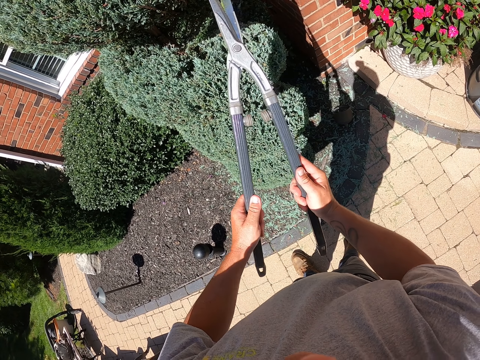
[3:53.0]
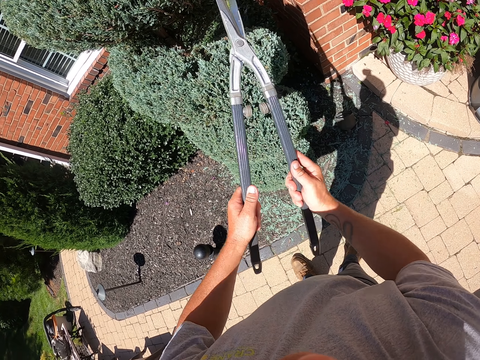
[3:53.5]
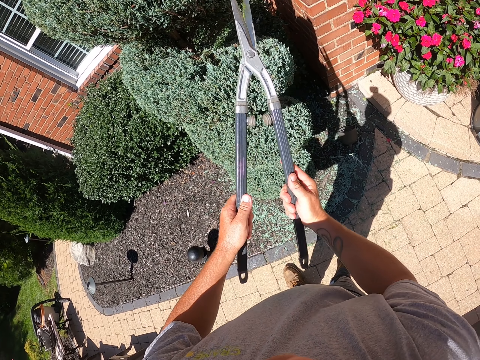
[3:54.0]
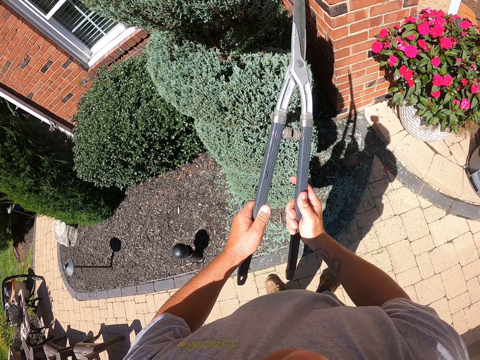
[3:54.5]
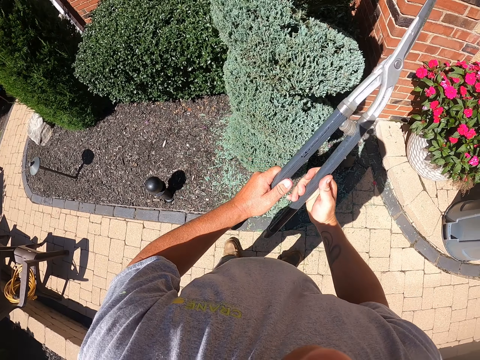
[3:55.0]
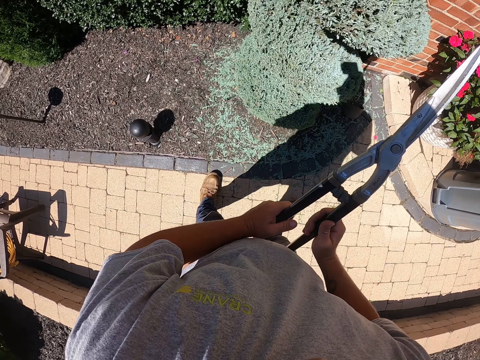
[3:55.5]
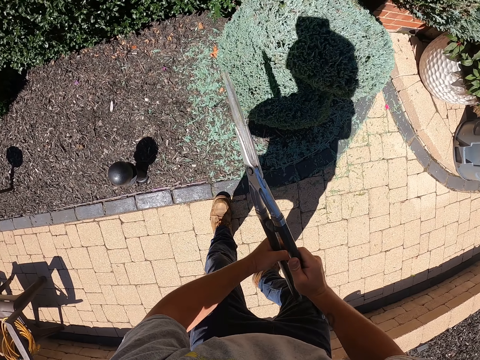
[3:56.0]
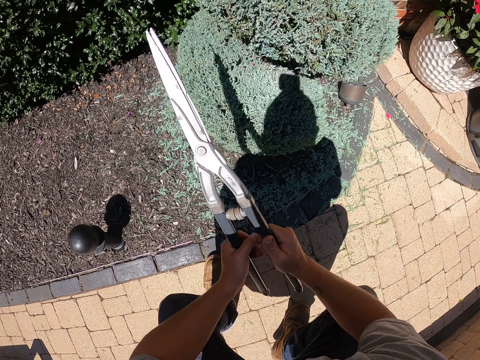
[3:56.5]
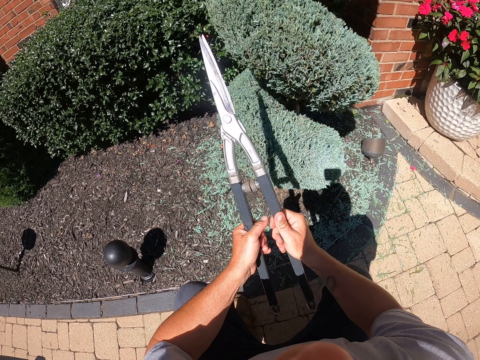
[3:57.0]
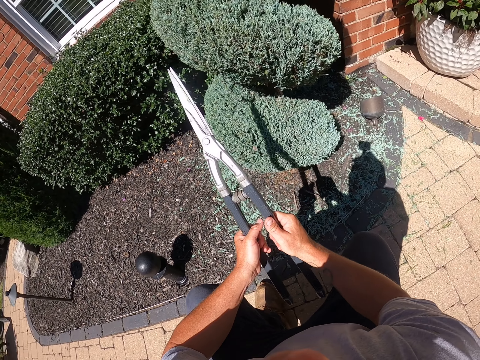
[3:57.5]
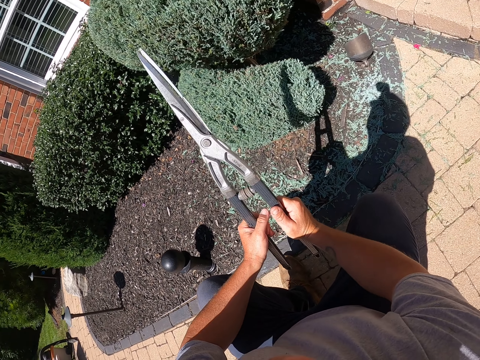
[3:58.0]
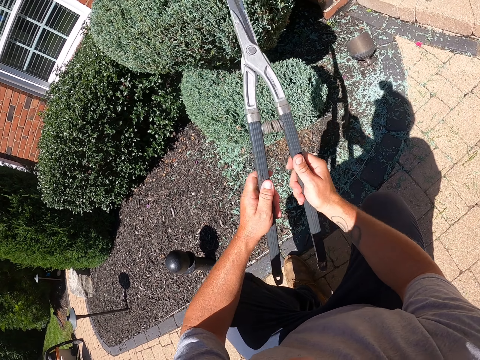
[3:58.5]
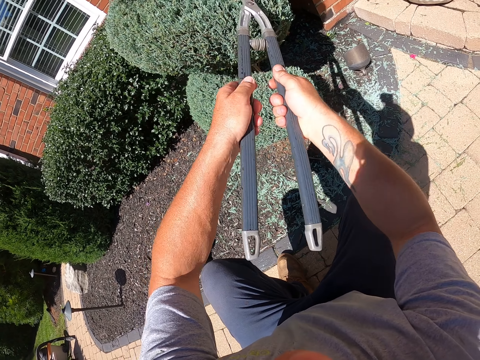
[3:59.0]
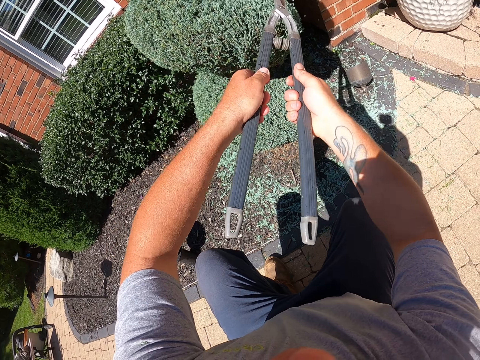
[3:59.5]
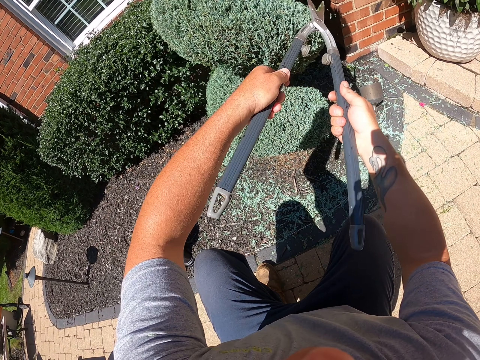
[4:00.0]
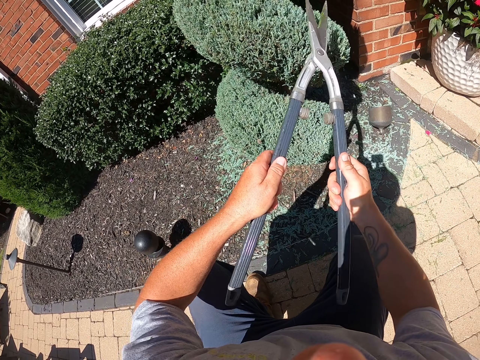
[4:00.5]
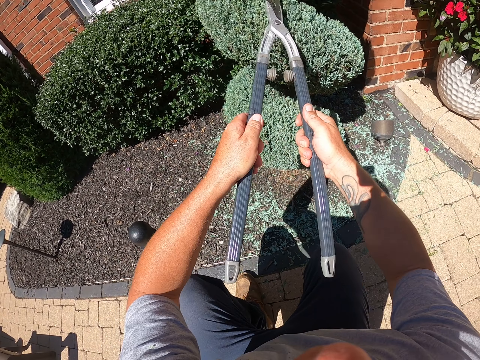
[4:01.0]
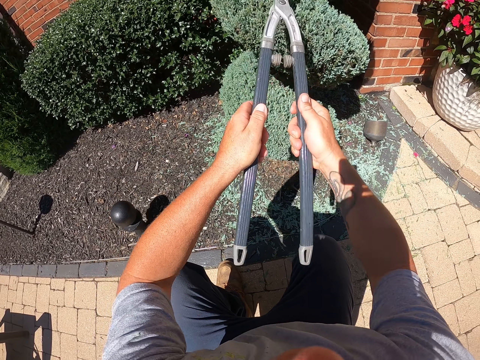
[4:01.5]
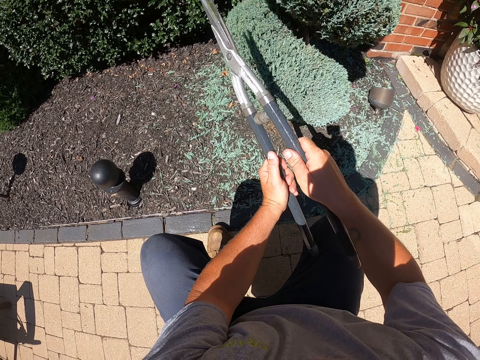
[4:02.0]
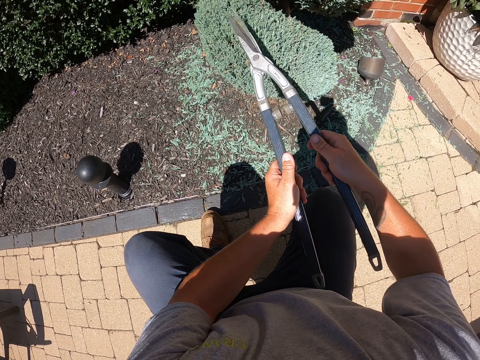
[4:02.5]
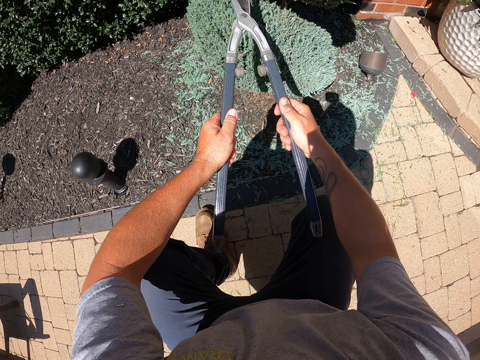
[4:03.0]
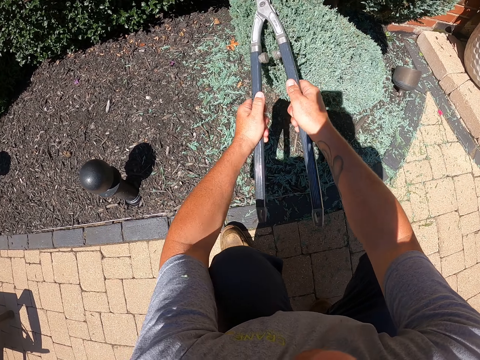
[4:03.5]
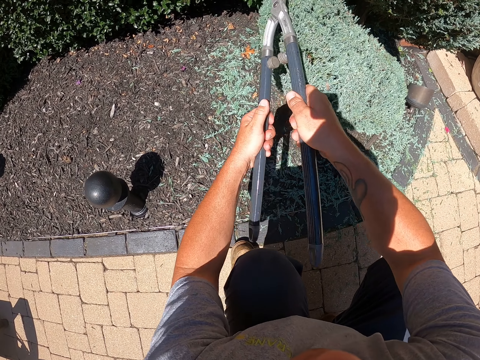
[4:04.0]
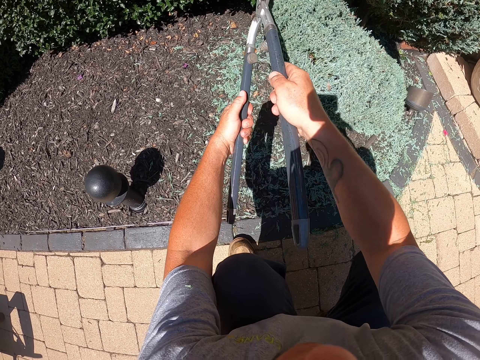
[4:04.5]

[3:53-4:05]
The camera wearer trims the flower using the lopper. He squats with the lopper in his hands. He trims the flower using the lopper while squatting.

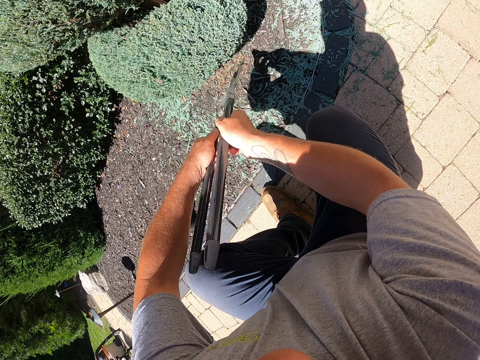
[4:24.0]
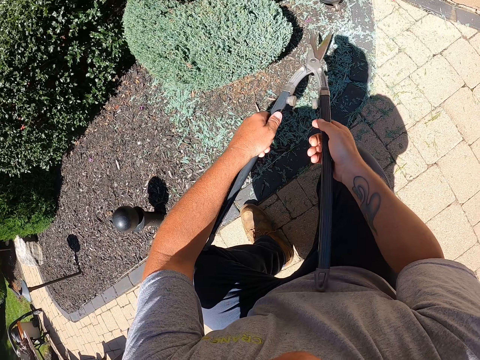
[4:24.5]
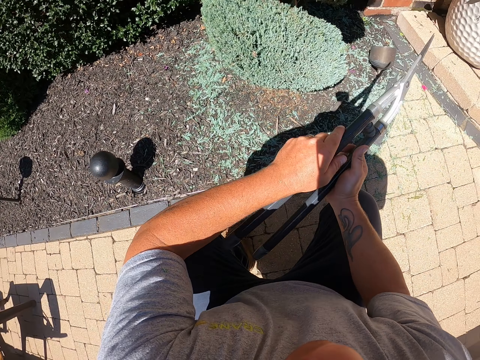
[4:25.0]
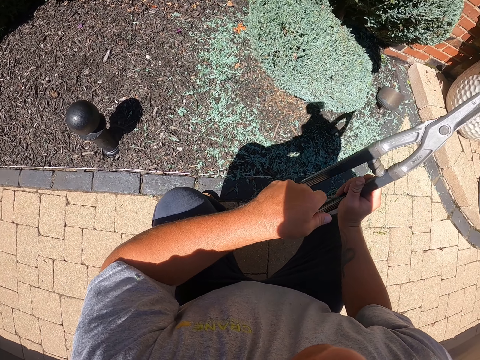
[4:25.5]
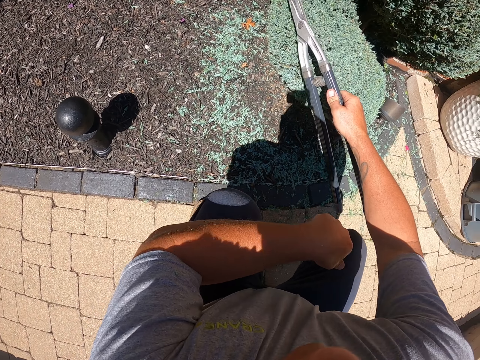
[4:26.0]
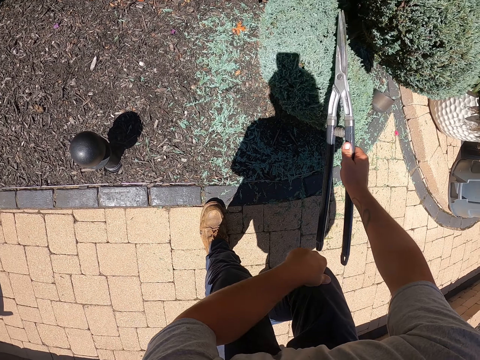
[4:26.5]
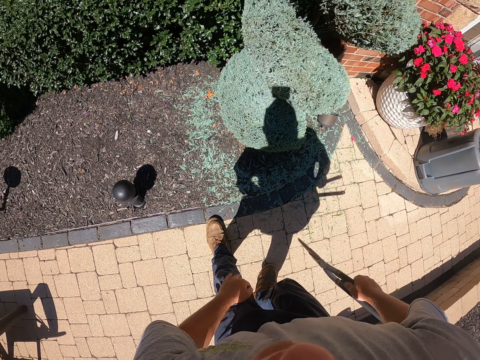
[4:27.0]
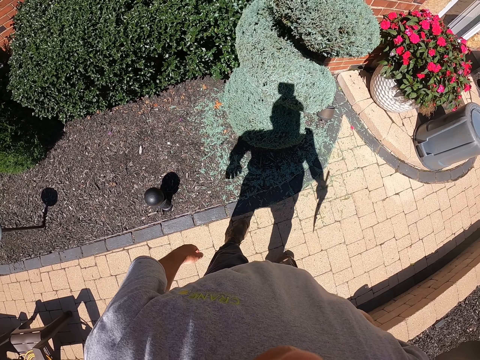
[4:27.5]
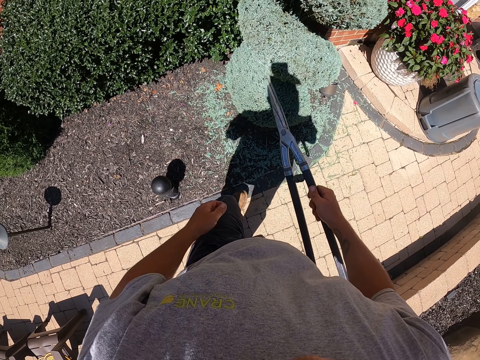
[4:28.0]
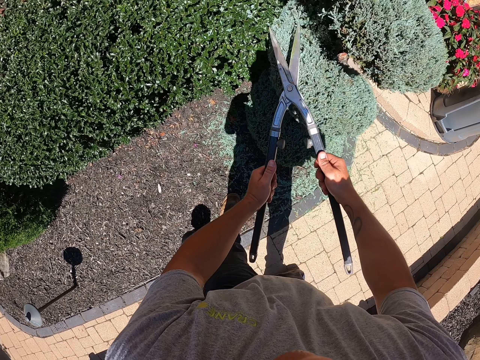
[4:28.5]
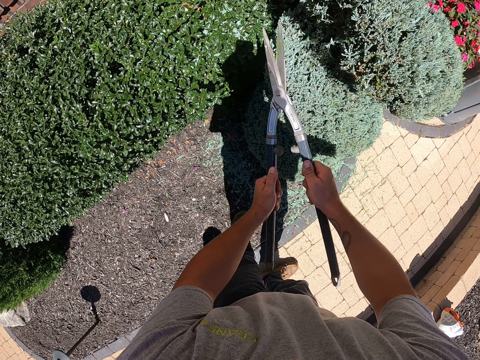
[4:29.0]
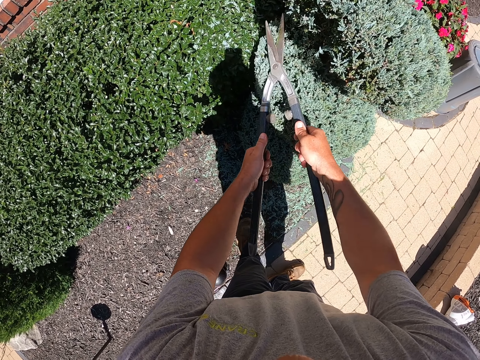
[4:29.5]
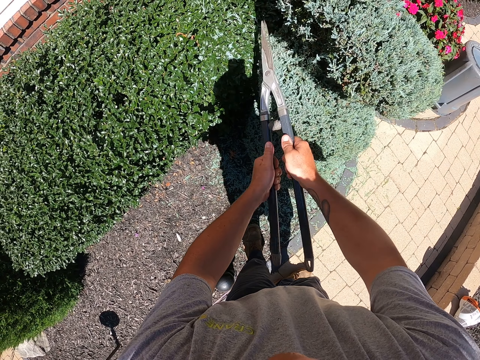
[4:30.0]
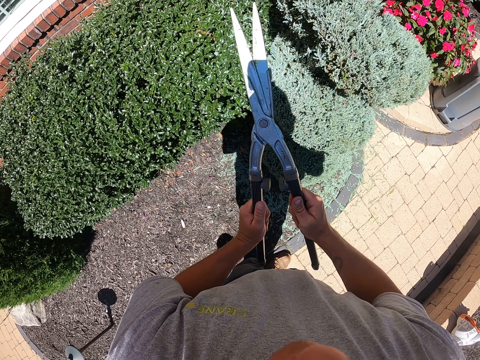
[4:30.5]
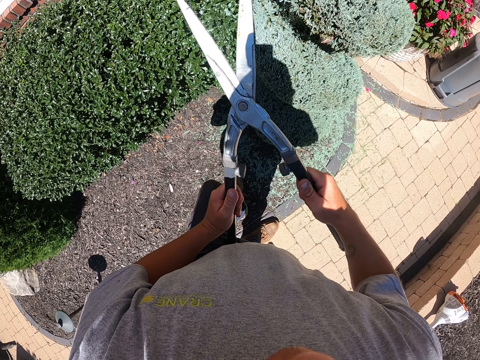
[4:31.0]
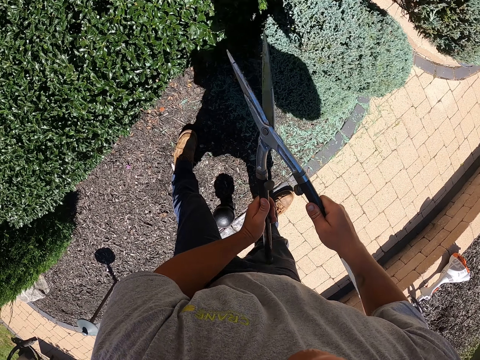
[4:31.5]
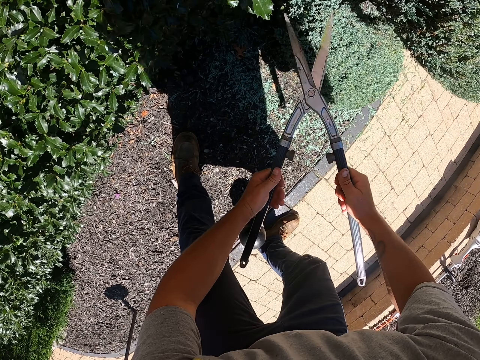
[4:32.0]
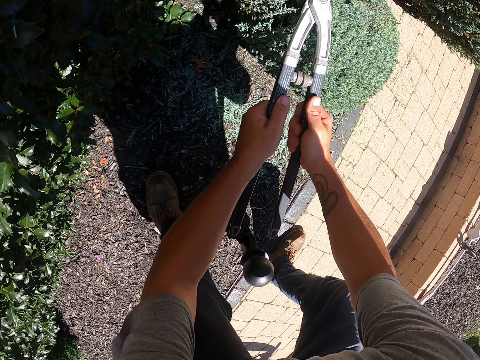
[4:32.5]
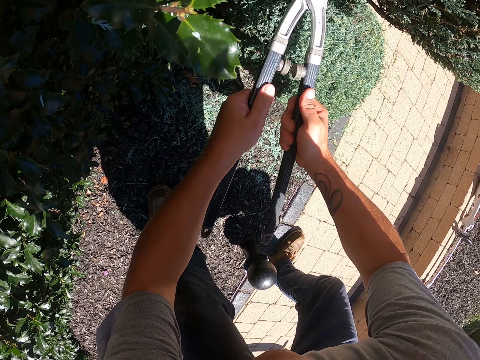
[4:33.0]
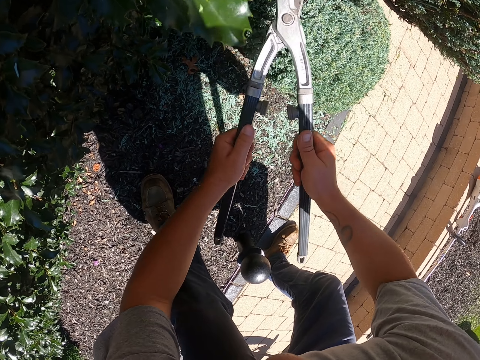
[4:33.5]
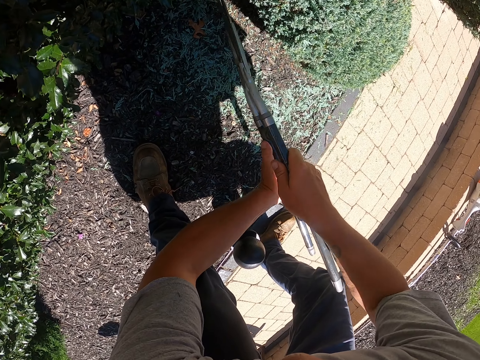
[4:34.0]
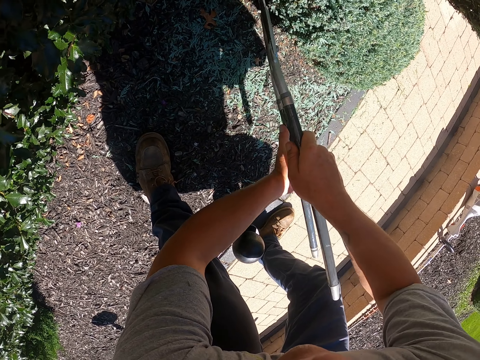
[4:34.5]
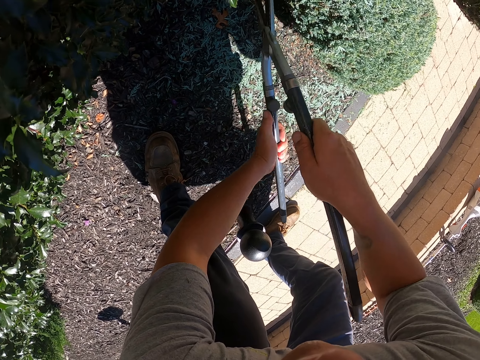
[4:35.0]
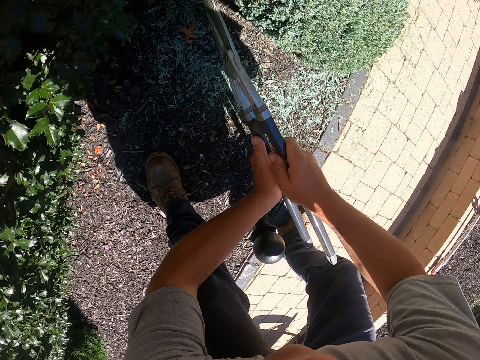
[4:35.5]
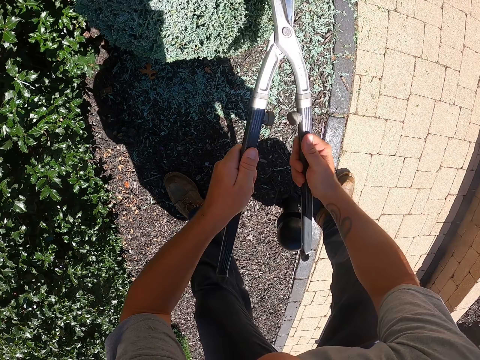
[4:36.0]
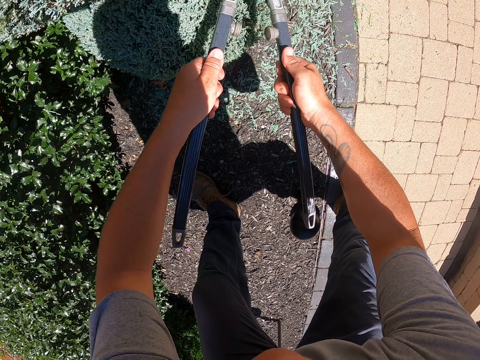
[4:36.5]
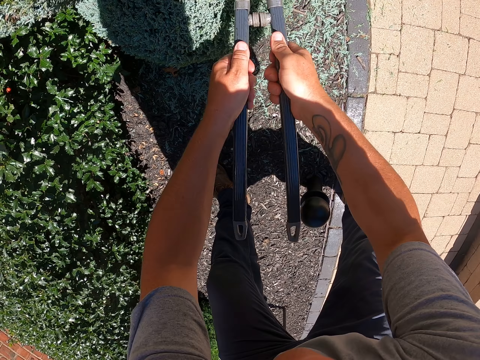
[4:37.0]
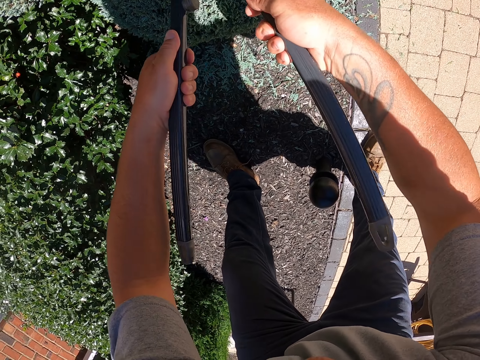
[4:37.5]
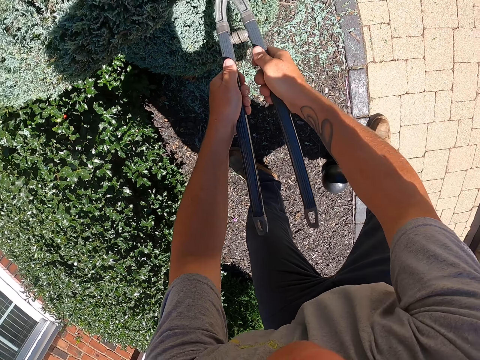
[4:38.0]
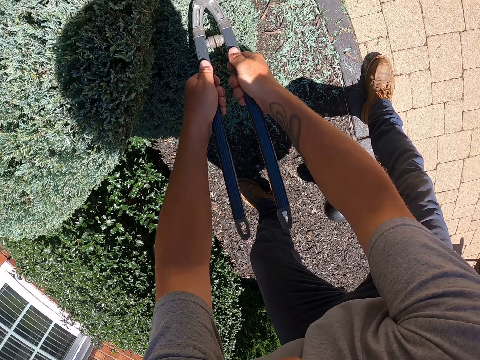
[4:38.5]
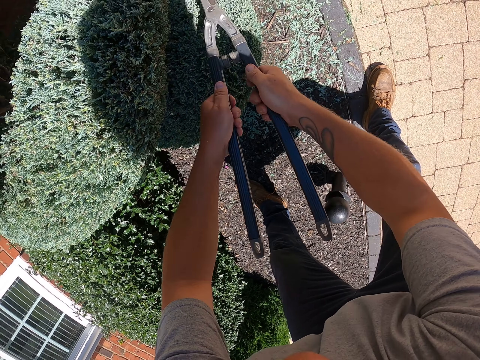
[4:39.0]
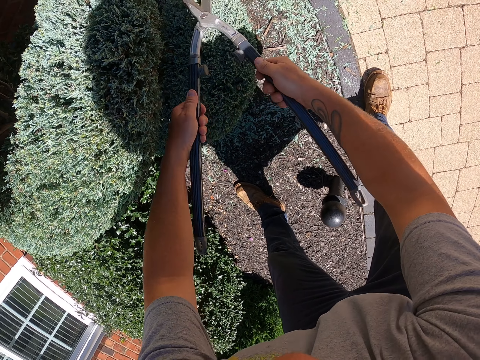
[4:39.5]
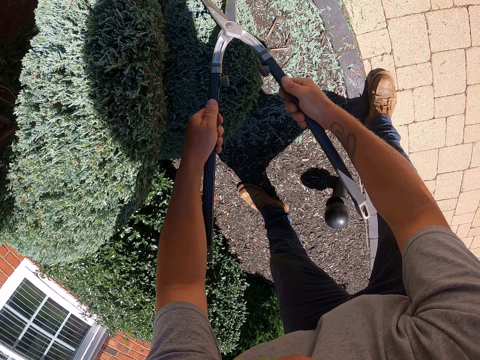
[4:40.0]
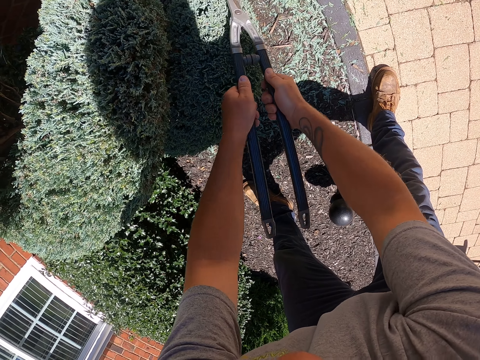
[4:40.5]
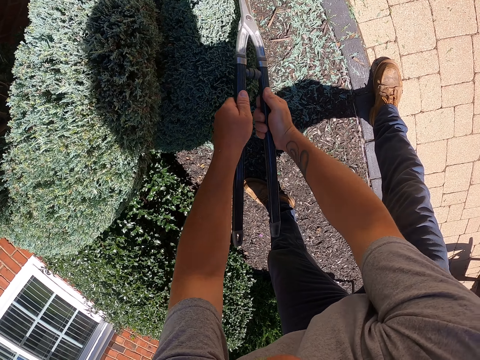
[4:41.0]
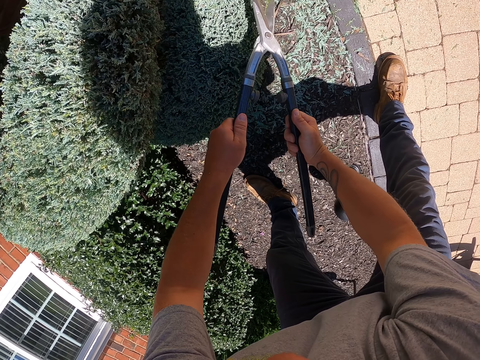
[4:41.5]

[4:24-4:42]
The camera wearer pauses to trim, rubs the flower with the lopper, and stands up. They trim the flower using the lopper.
